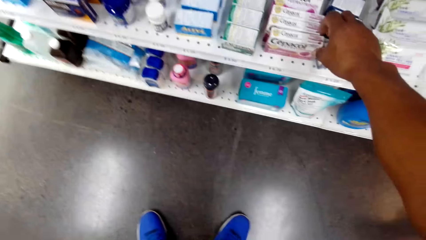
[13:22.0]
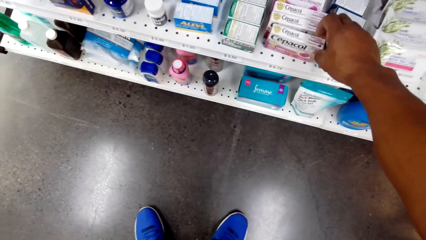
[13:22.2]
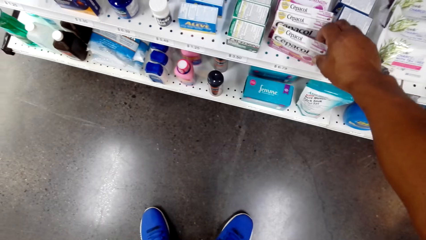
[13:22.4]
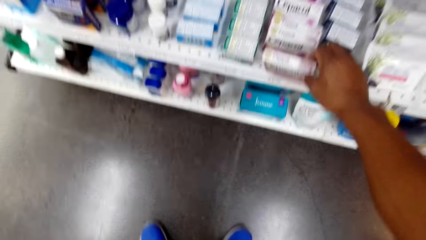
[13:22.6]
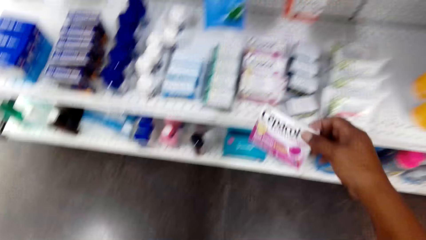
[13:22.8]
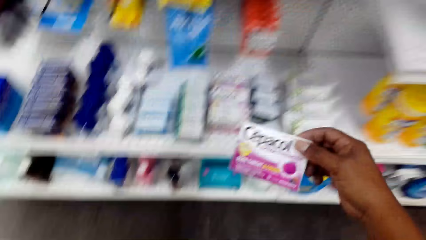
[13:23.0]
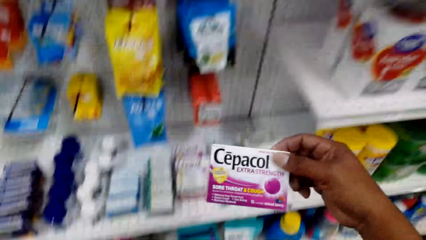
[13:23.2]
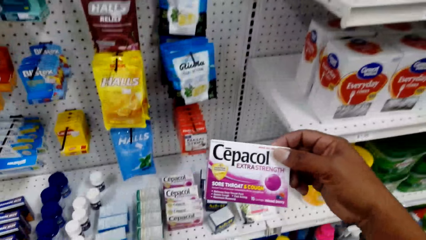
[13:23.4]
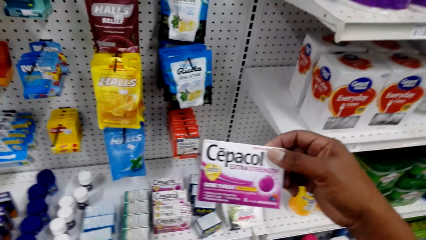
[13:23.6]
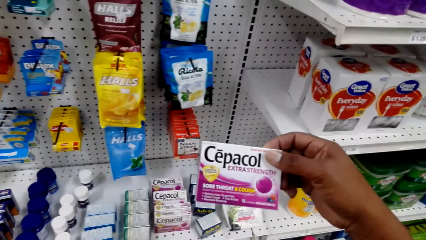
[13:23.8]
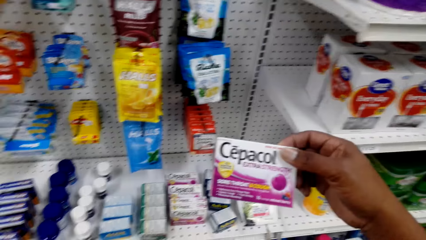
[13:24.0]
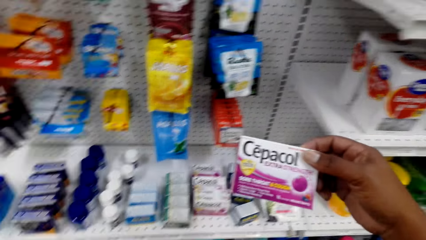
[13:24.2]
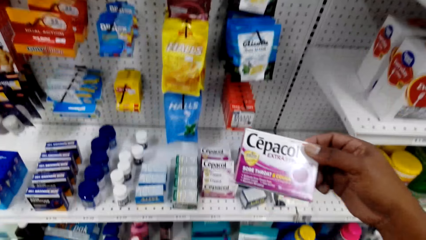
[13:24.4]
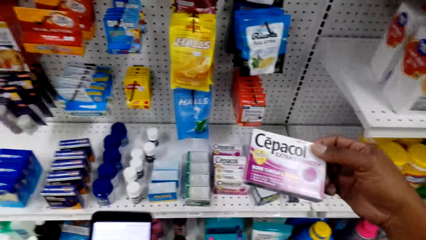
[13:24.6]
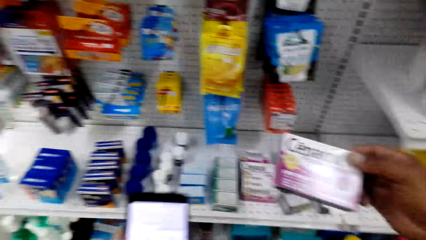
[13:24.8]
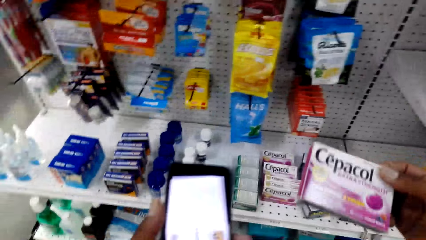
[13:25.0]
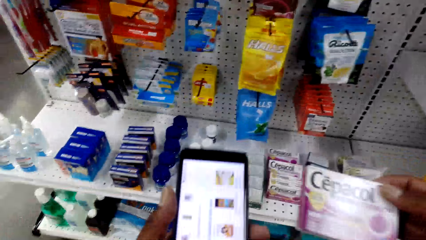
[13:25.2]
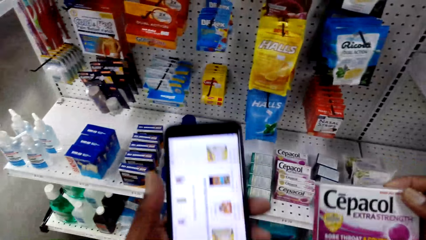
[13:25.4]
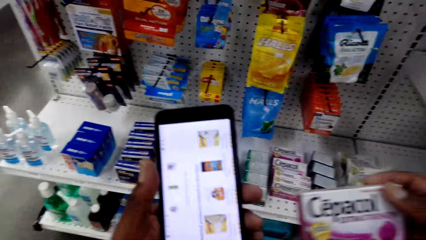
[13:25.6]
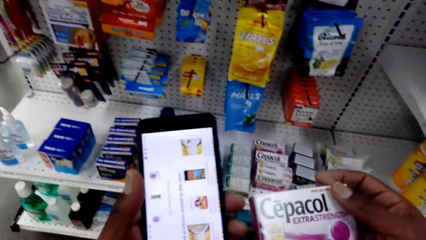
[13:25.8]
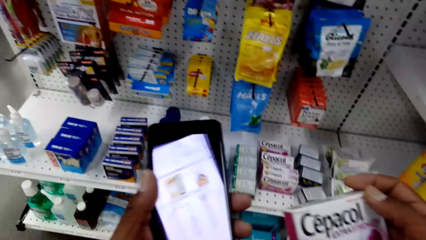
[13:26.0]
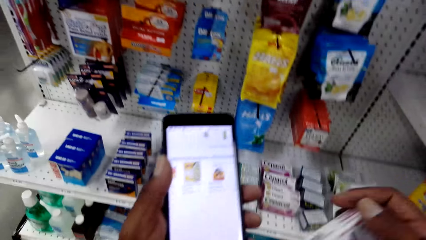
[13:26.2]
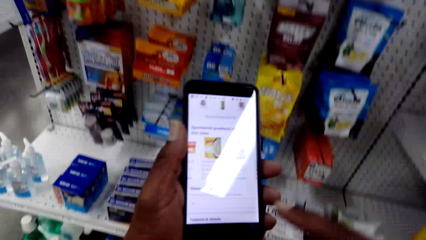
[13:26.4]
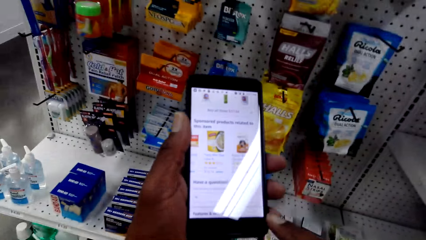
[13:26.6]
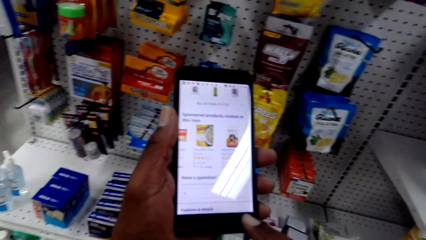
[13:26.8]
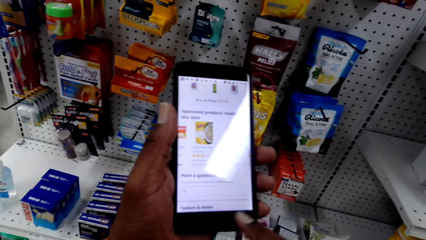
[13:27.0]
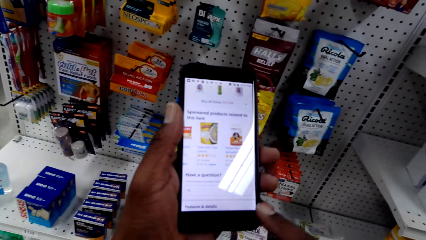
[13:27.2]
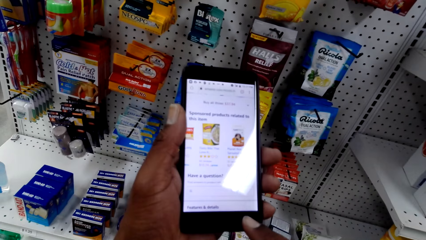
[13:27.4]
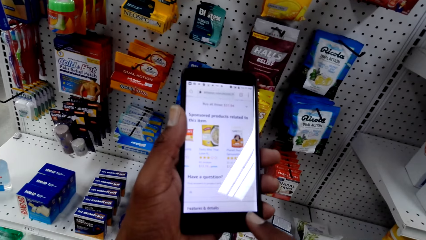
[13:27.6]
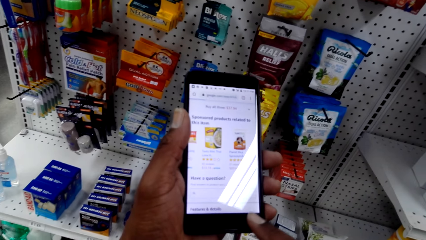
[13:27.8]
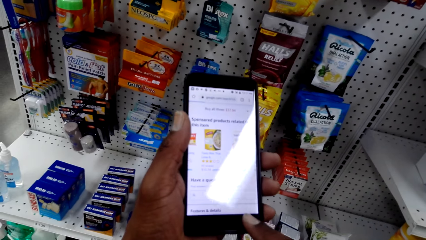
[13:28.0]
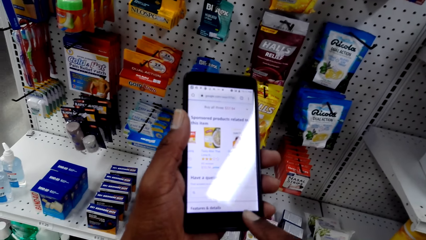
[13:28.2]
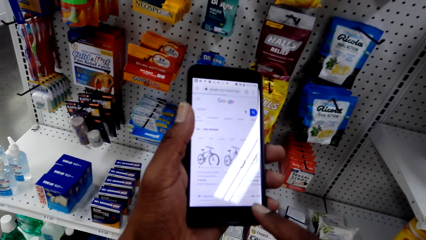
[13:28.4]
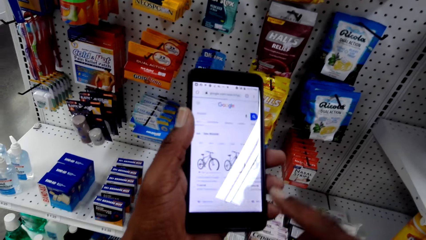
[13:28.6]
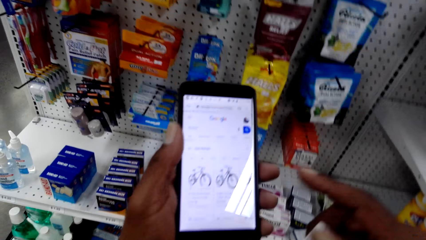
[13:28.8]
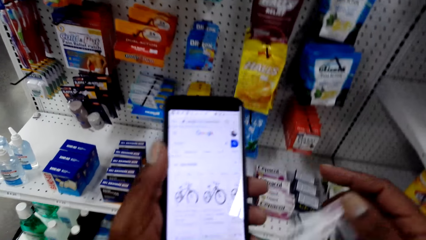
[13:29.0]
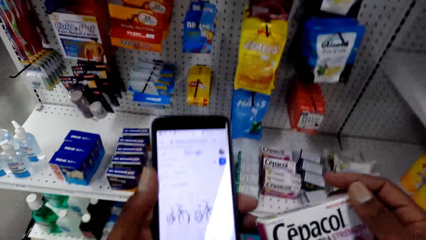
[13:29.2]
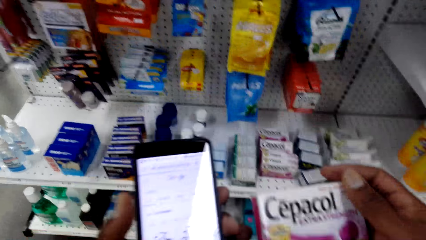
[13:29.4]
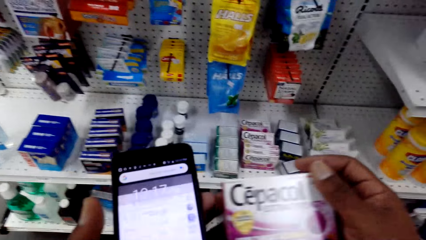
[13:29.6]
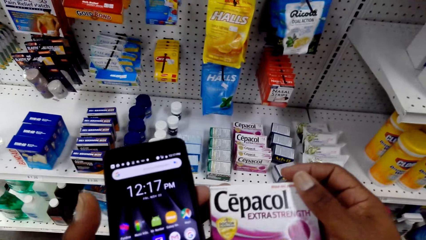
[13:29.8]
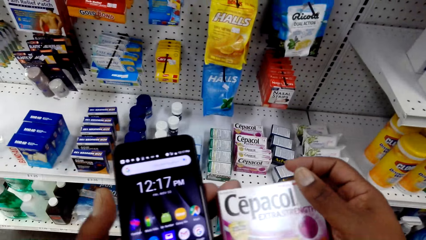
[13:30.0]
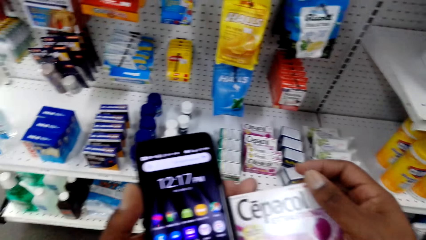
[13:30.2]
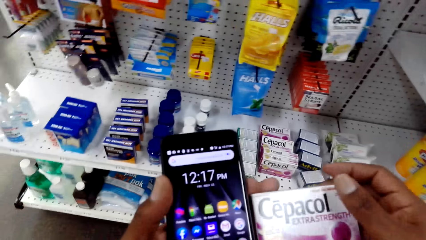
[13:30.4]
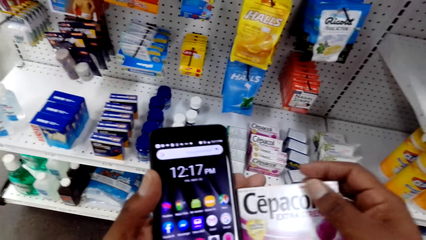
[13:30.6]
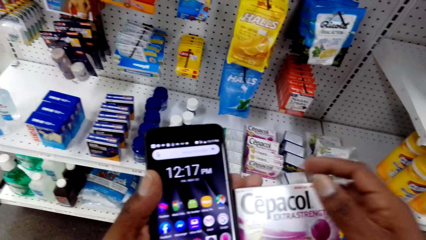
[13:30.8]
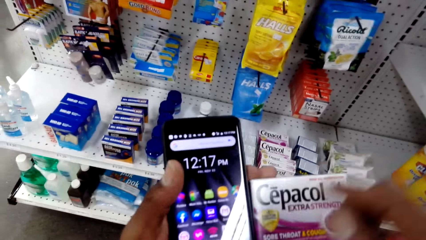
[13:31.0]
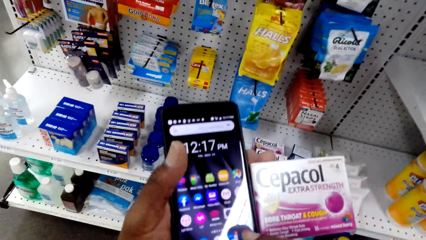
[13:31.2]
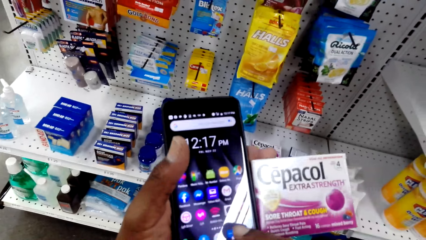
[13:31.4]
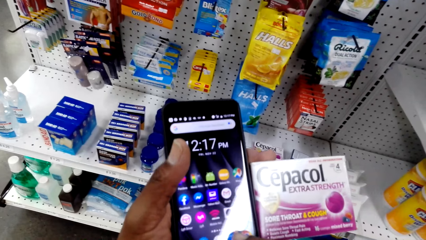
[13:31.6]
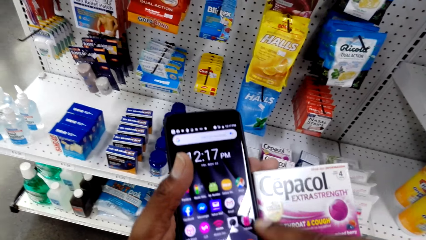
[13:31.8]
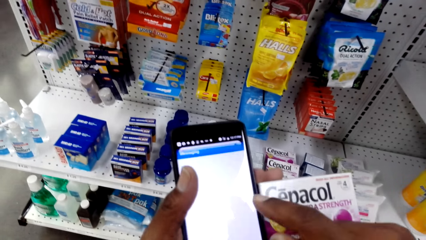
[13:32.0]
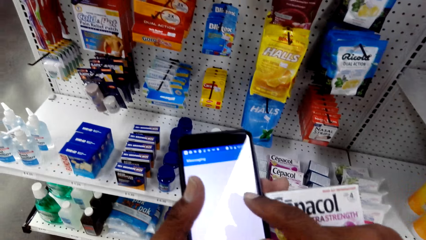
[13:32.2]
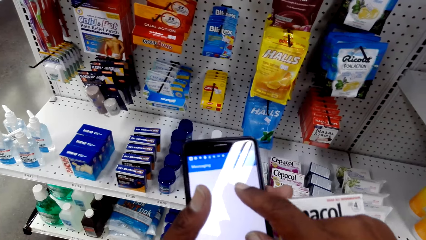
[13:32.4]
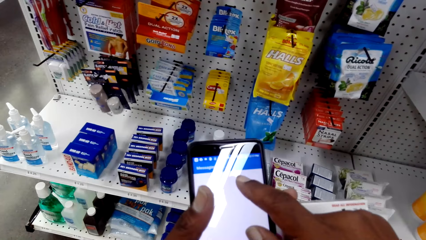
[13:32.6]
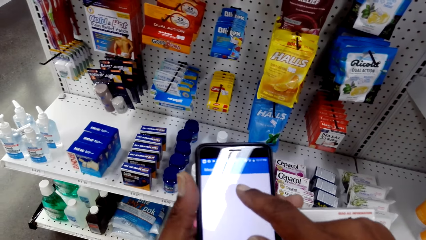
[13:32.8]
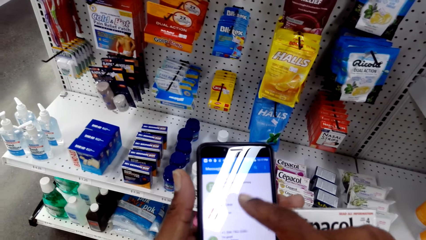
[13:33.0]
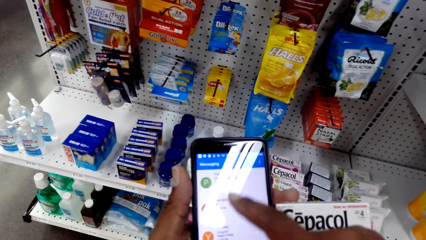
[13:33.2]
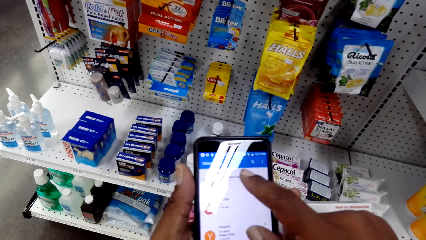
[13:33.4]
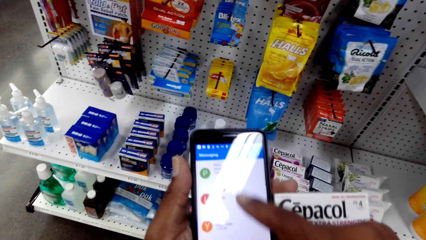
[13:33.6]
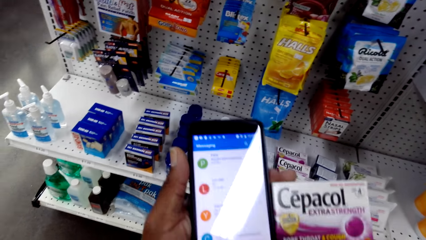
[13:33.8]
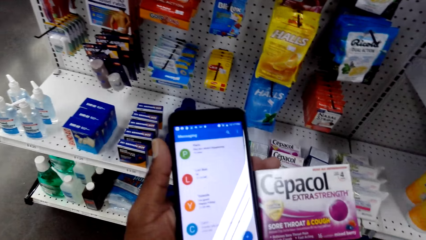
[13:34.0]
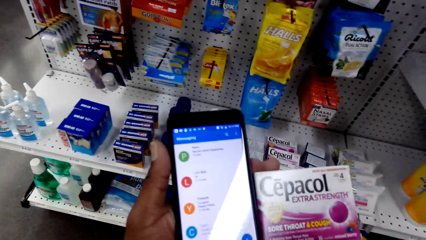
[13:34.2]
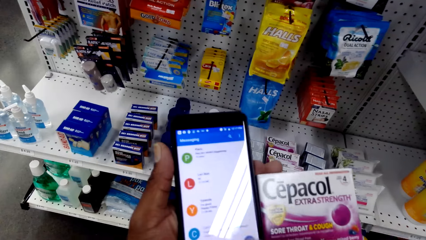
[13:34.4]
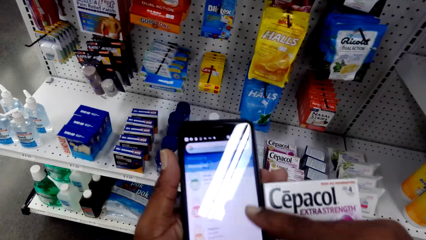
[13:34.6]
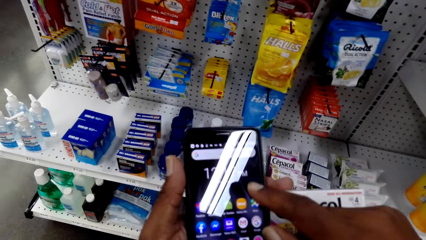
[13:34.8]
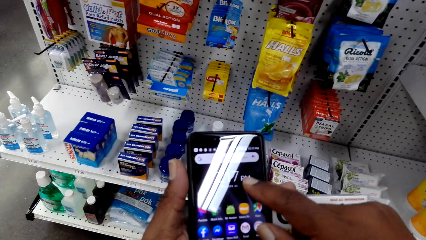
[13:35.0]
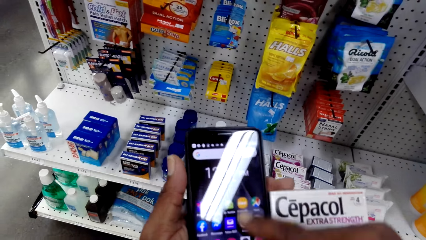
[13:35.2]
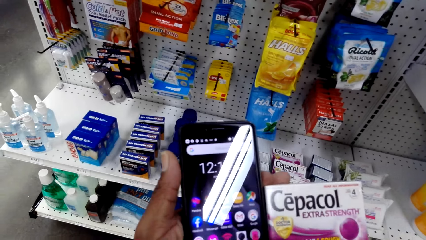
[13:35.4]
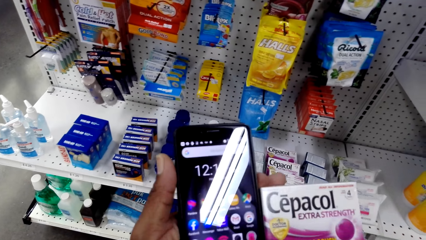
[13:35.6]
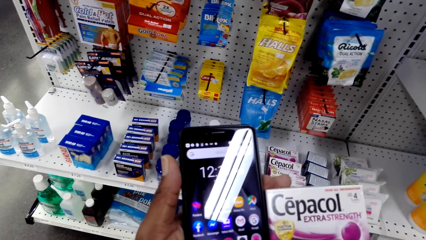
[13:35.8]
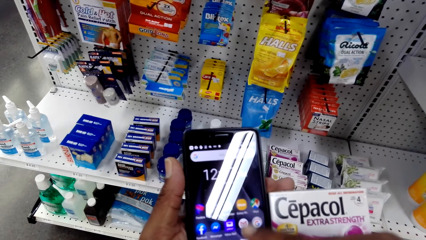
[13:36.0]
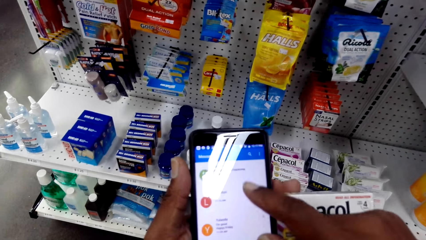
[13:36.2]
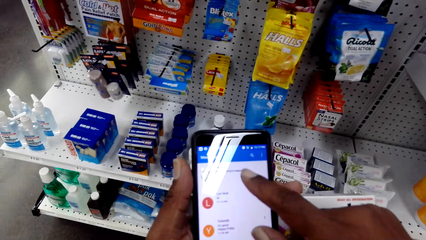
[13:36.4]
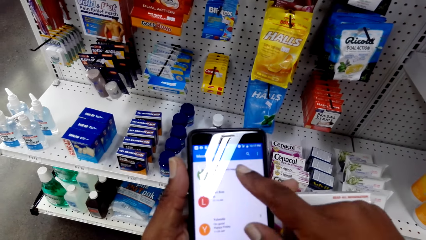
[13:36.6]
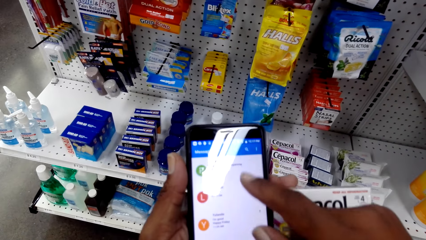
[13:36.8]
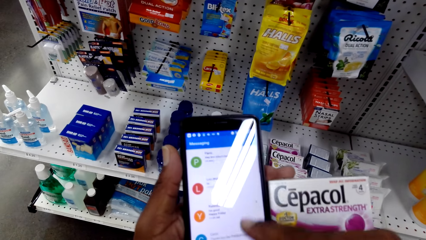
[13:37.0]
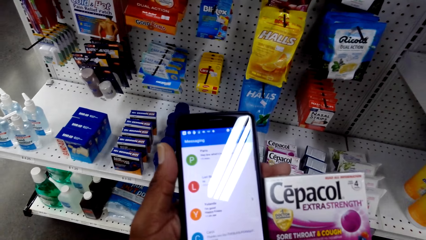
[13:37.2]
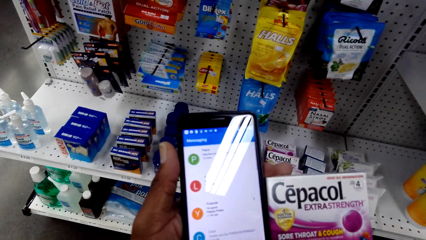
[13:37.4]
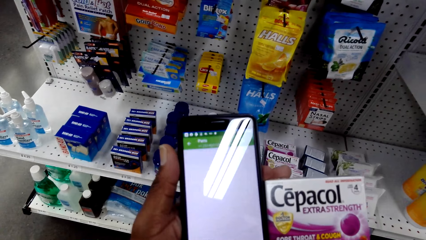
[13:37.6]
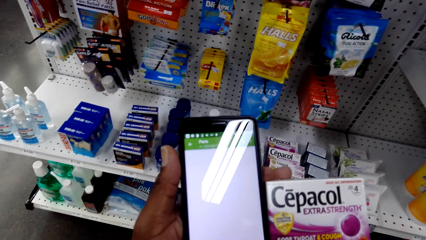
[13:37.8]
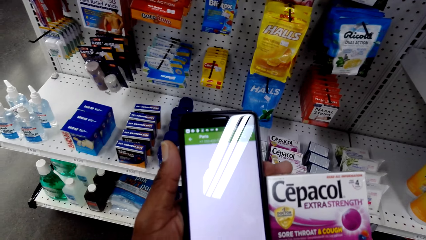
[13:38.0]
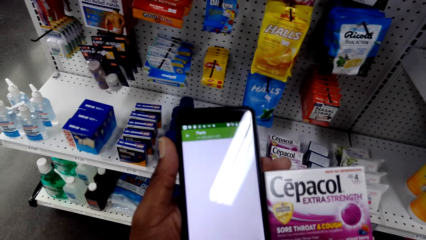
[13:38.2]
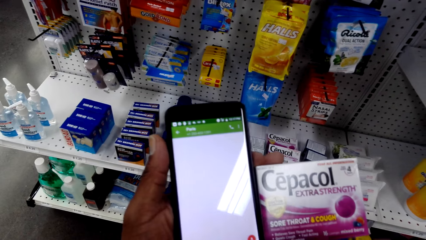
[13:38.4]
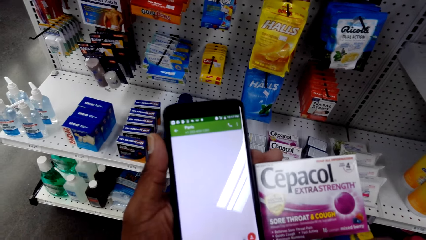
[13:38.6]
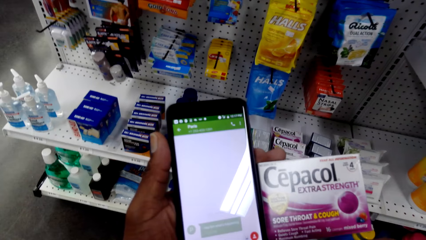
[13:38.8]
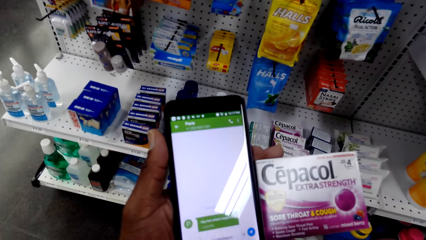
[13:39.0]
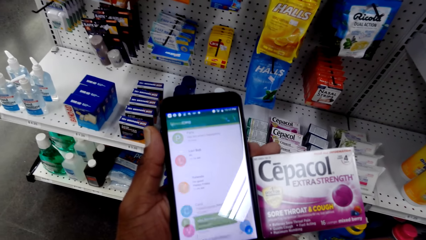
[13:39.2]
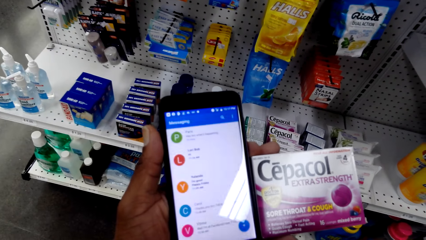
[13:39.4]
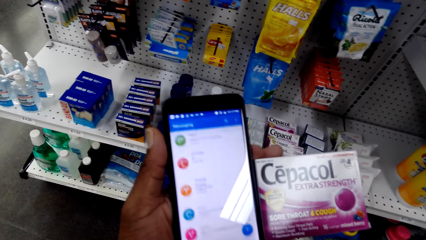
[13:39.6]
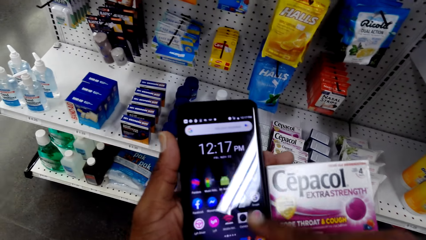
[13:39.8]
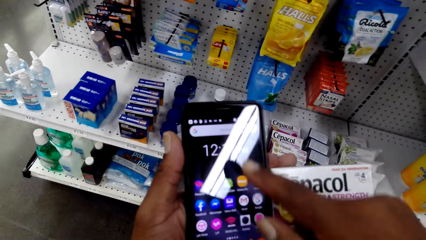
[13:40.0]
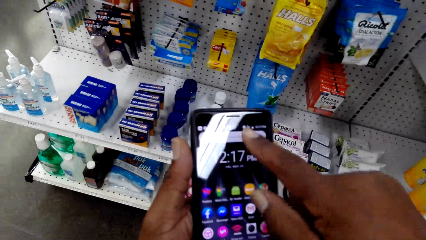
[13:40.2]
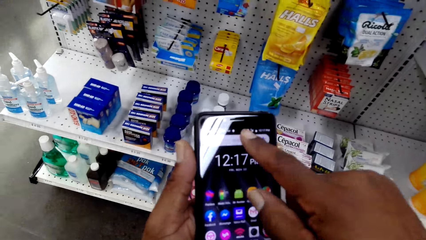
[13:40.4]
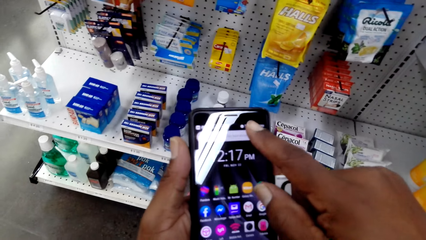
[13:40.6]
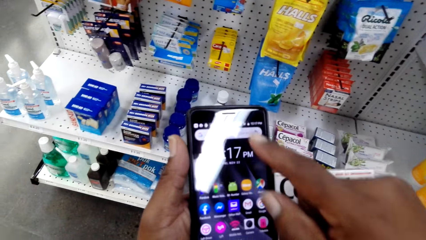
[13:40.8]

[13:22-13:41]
The camera wearer picks up a carton of medicine or merchandise on the supermarket shelf. He examines the merchandise in his hand. He looks at his phone. He operates his phone. He looks at the merchandise in his hand. He puts the carton of medicine on the left hand. He operates his phone.
